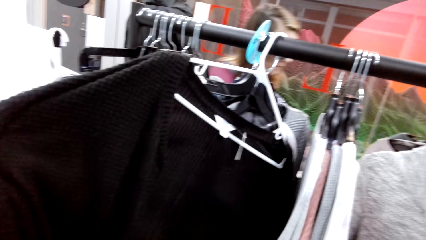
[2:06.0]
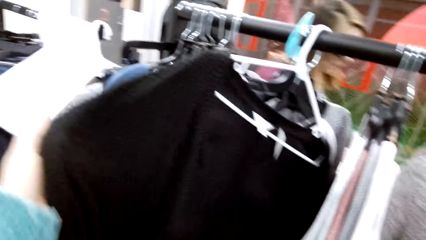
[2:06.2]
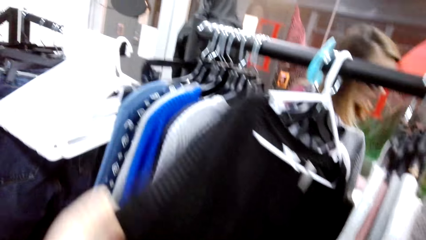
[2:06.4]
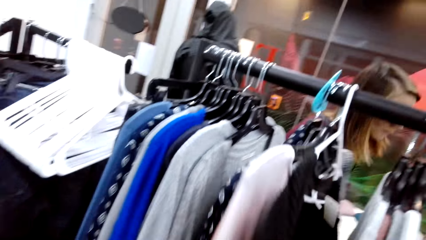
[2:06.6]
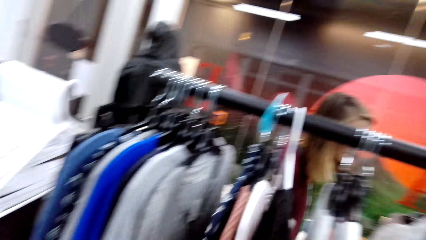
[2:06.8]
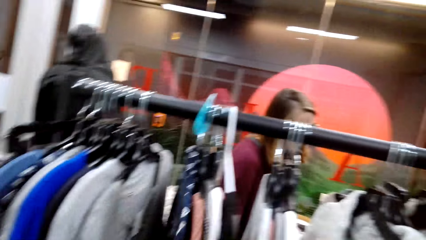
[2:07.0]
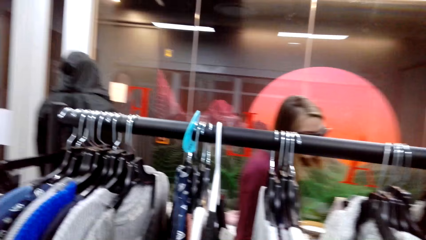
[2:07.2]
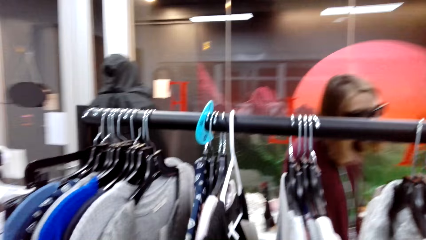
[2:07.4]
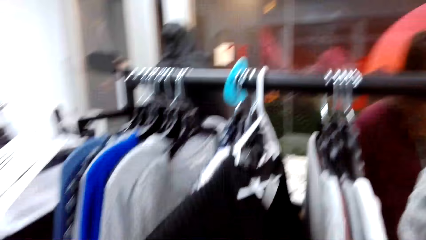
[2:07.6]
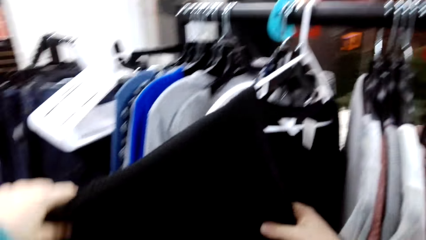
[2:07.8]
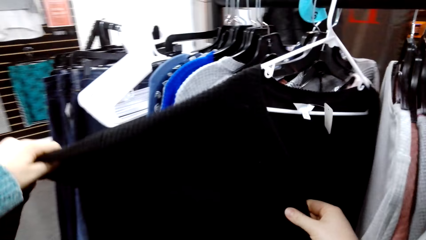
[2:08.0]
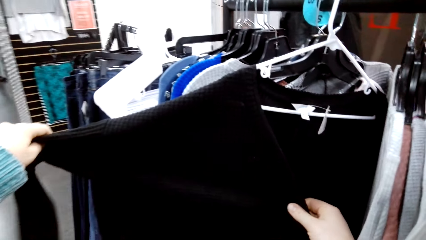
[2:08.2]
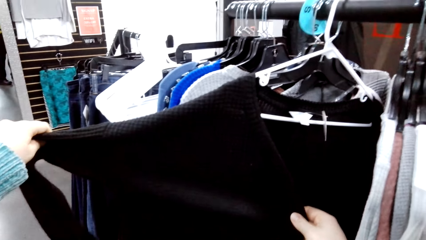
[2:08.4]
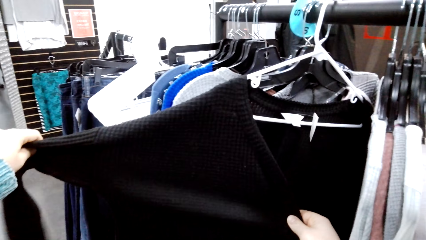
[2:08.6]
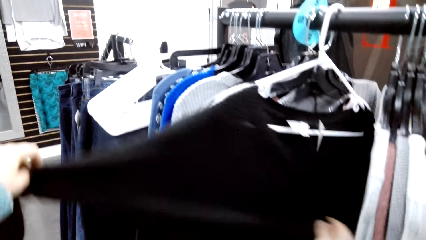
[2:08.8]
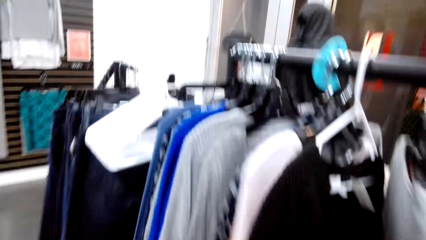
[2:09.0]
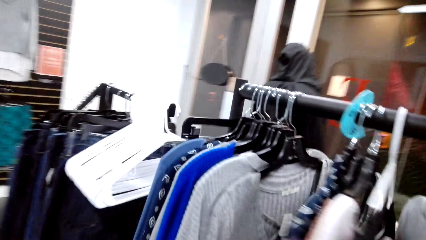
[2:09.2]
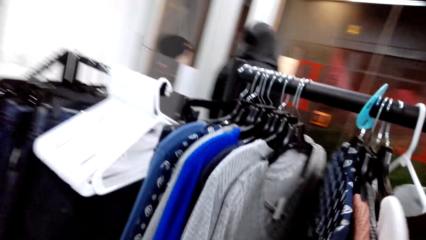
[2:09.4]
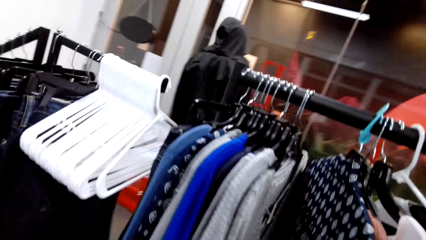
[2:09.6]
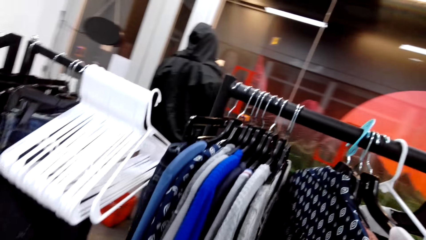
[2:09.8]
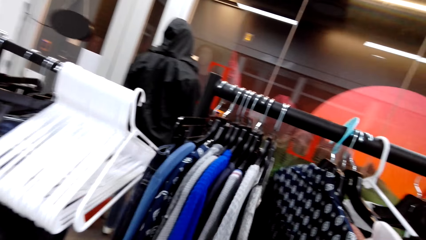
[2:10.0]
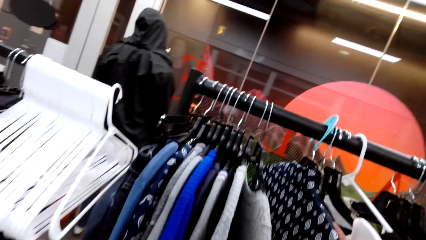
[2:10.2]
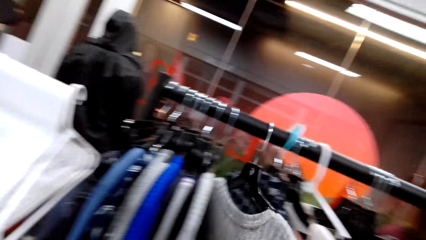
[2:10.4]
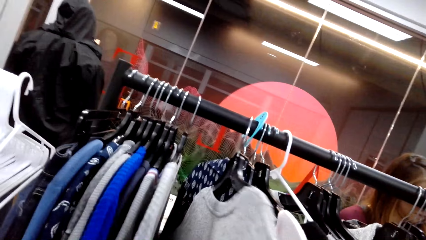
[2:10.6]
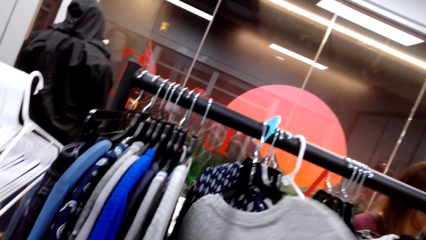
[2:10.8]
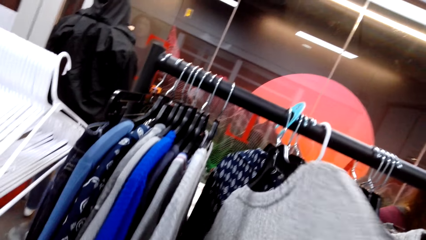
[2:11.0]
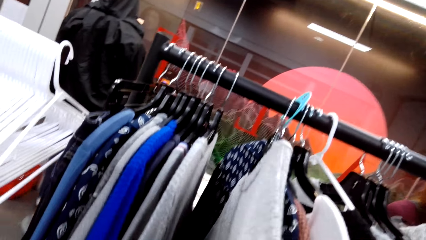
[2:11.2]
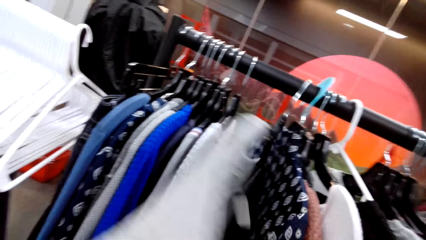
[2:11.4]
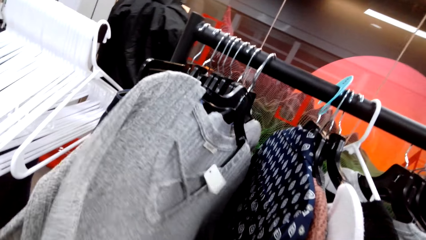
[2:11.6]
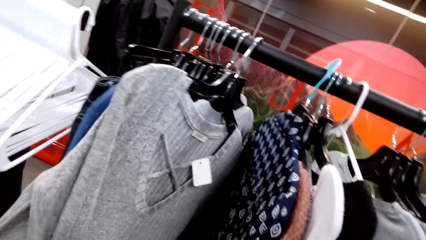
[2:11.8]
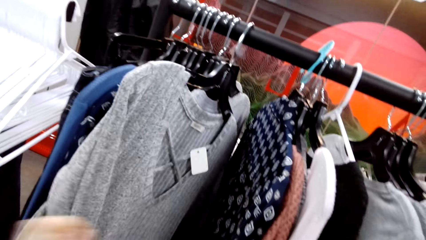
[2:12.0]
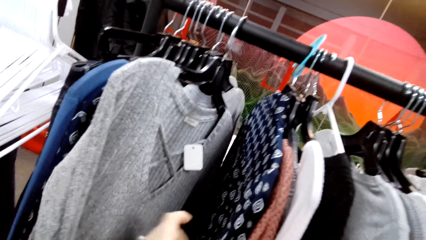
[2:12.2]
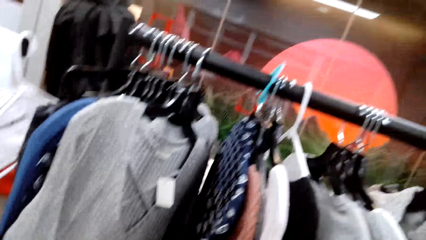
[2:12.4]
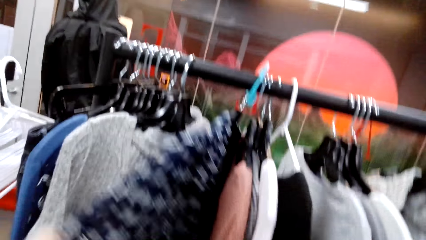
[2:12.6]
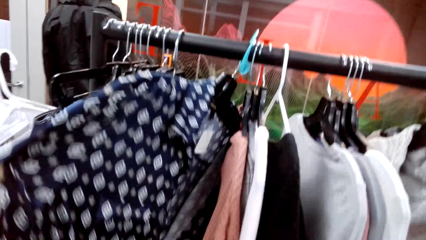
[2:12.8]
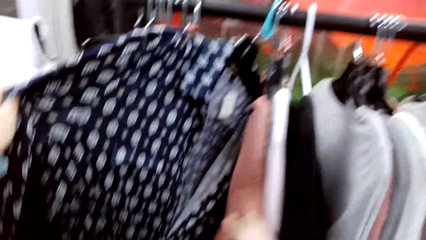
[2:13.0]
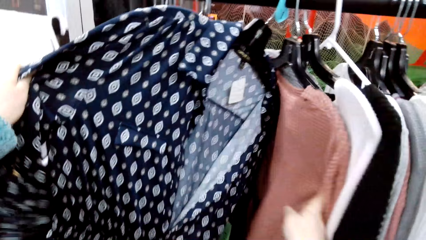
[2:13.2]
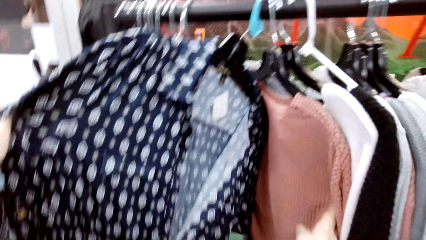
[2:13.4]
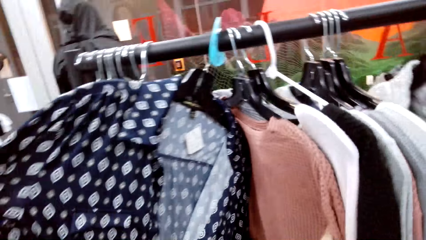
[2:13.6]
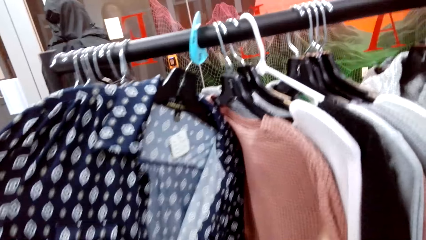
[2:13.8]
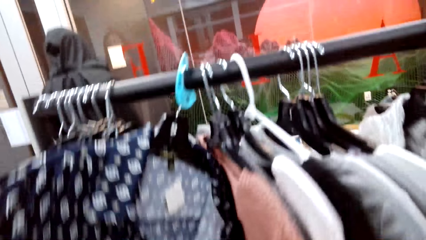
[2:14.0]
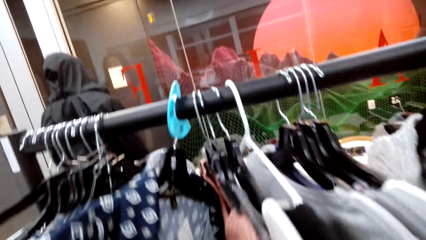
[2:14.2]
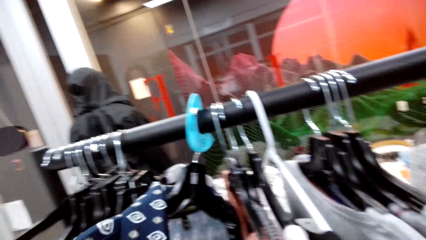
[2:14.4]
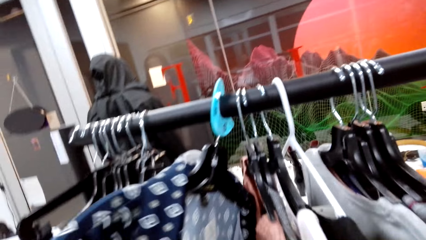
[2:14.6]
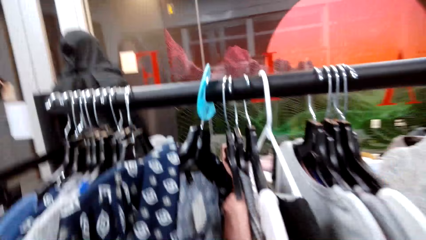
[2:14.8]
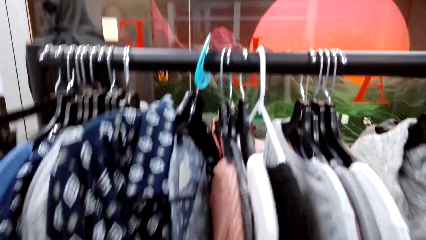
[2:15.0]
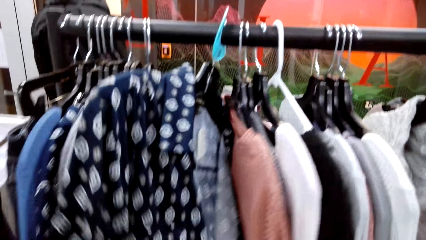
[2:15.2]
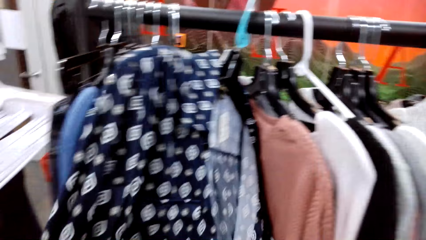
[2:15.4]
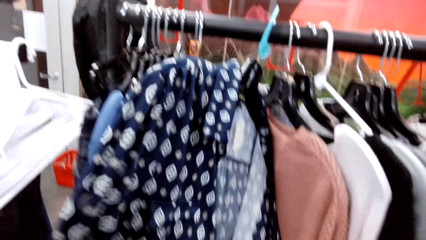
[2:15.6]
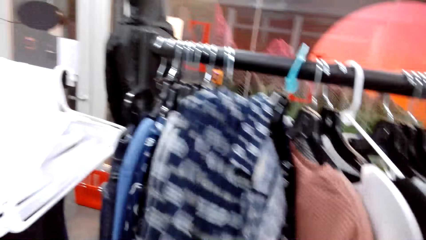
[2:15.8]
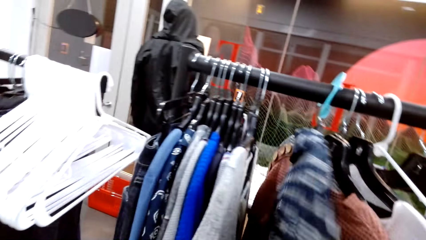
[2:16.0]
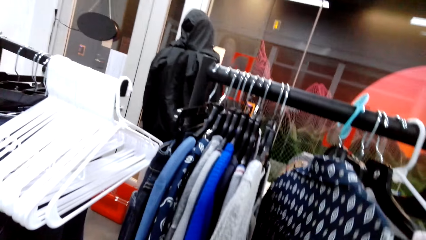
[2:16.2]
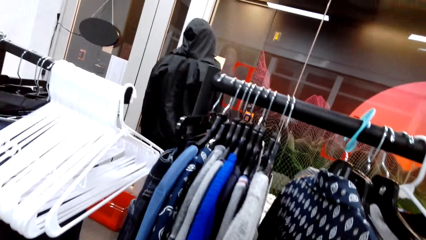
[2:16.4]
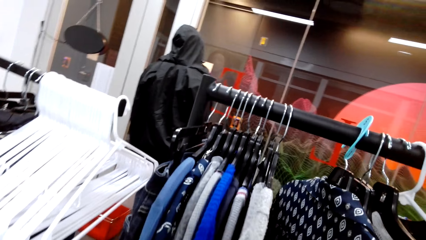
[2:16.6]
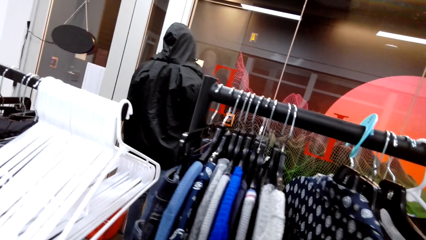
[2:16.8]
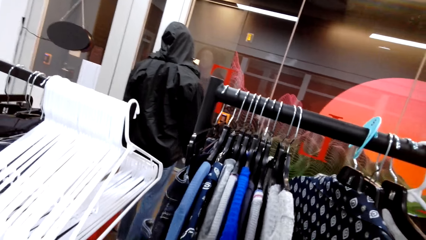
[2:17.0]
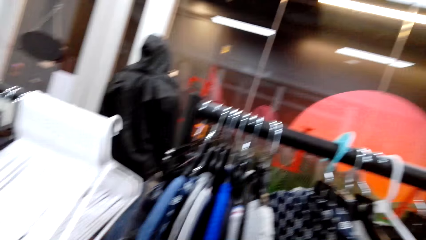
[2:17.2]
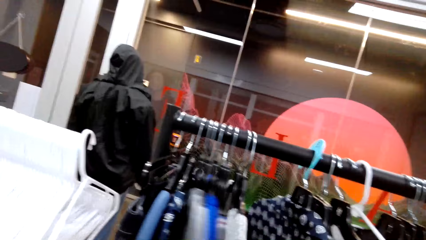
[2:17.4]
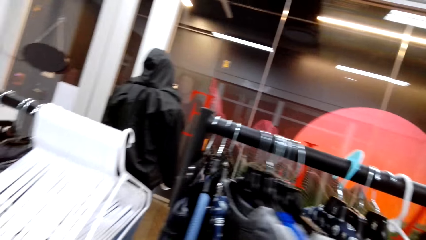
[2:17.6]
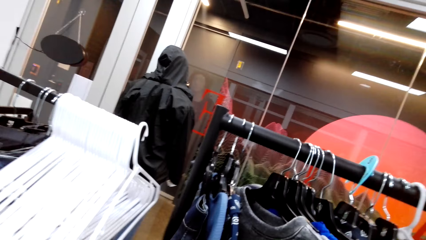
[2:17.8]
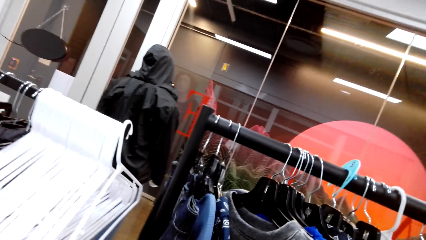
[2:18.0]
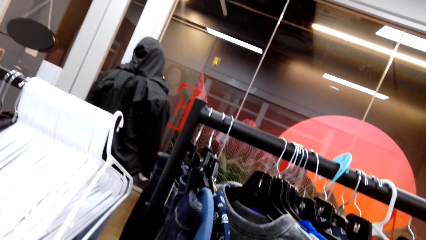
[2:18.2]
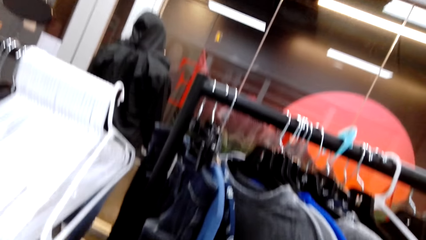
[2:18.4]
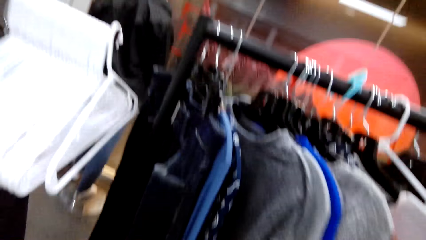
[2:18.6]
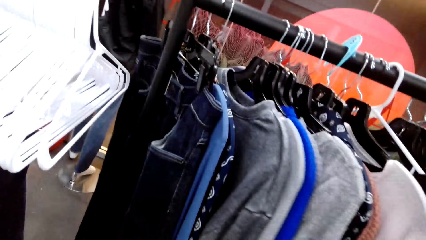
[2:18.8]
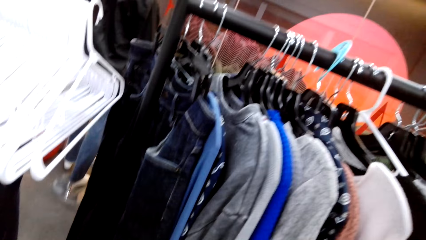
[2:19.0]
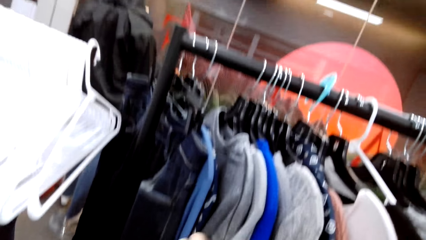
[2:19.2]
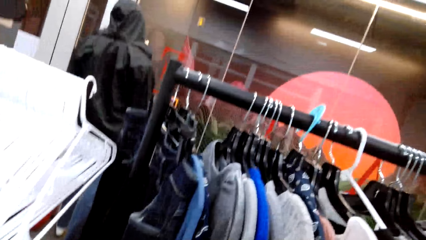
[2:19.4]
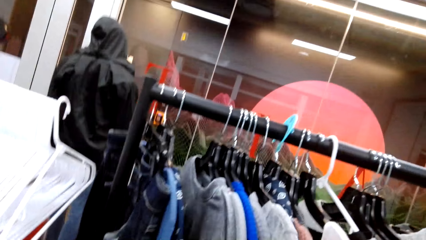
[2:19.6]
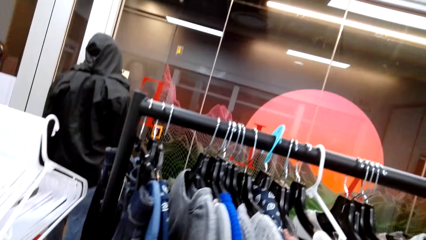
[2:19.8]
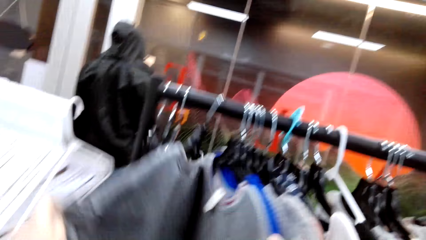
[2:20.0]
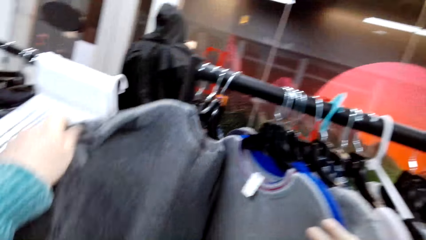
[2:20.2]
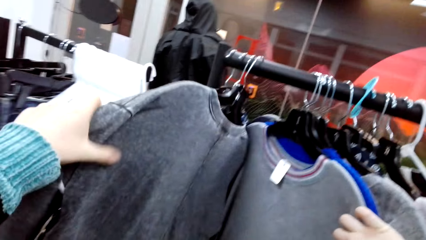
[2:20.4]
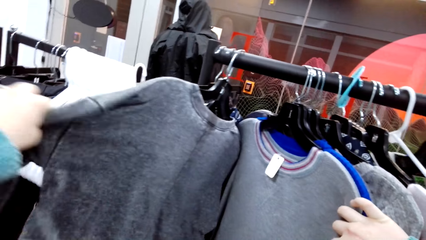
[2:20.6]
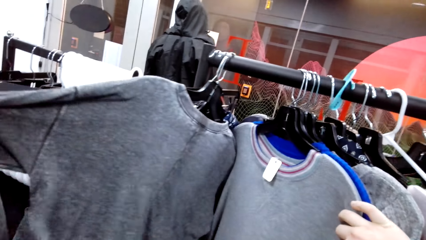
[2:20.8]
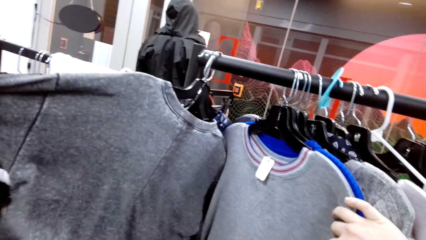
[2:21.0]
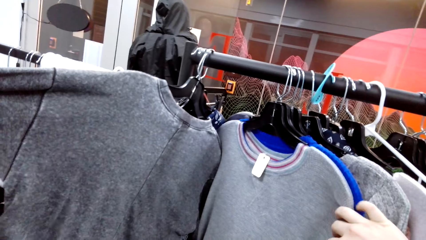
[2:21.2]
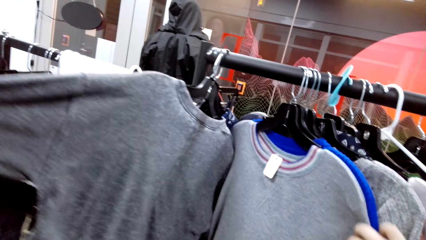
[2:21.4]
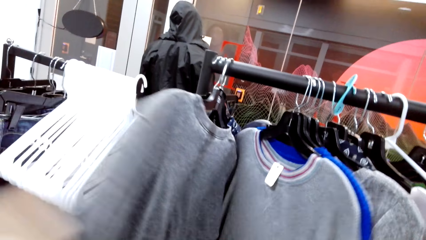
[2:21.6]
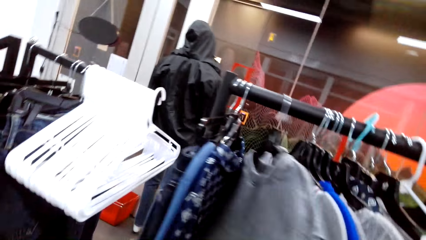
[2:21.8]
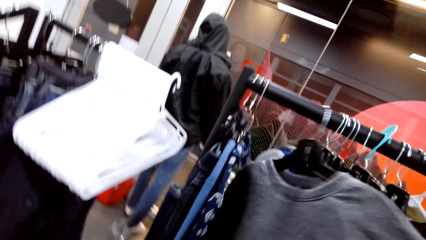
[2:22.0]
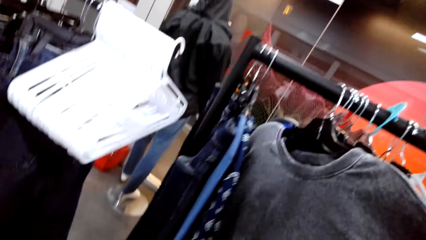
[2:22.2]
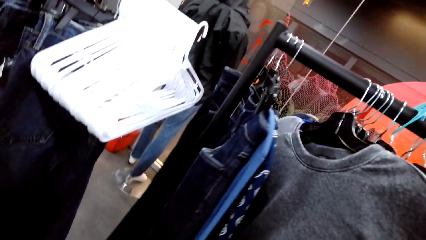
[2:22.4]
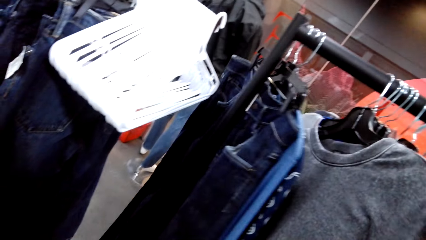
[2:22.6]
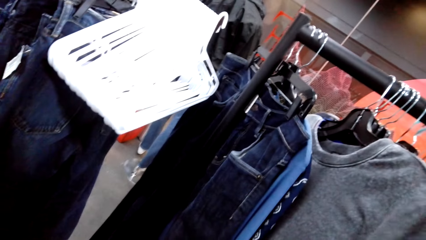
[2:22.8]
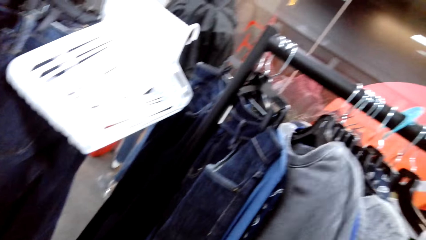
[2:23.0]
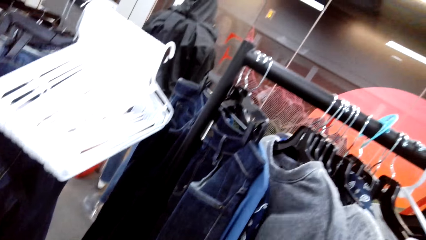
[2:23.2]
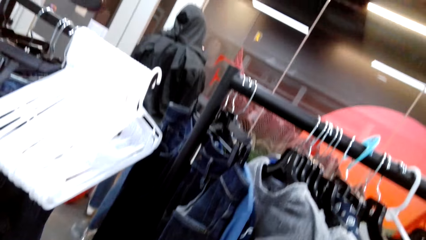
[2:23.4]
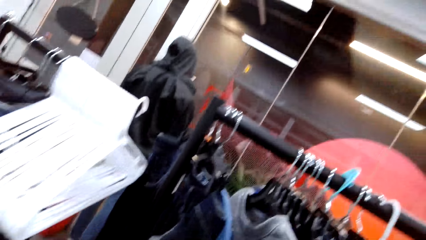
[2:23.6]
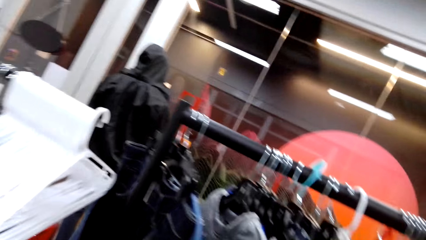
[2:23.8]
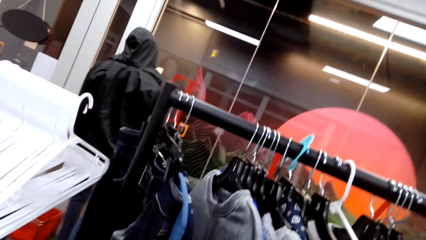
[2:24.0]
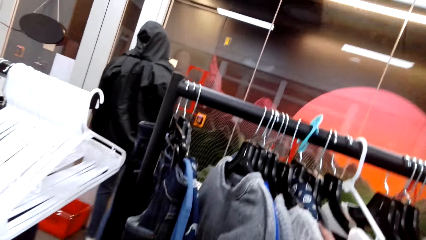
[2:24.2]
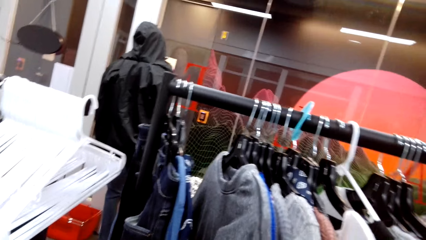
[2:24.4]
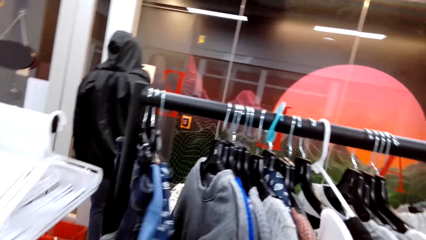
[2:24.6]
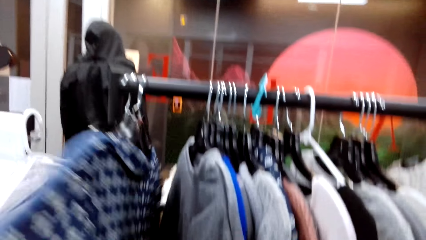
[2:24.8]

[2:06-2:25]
The camera wearer checks the blouse. They check the sweatshirt.
